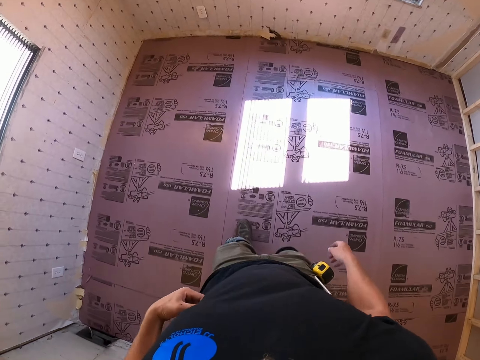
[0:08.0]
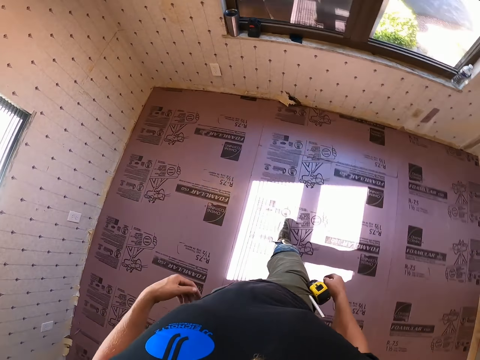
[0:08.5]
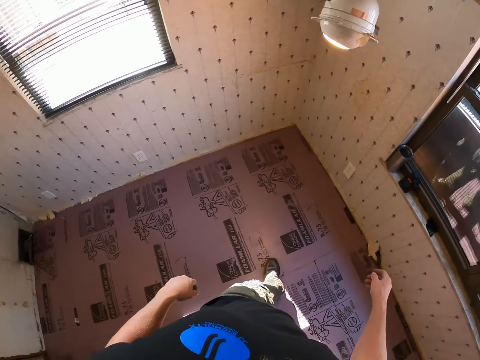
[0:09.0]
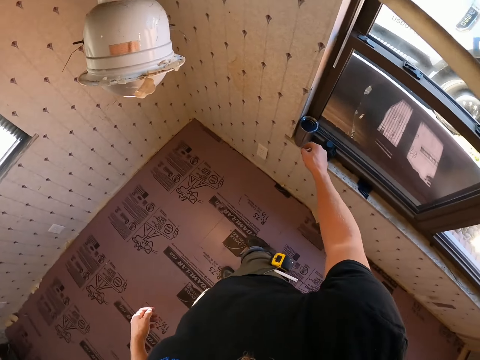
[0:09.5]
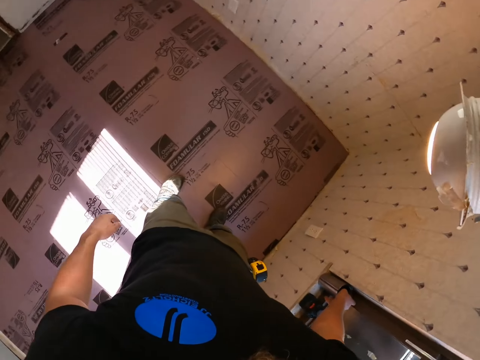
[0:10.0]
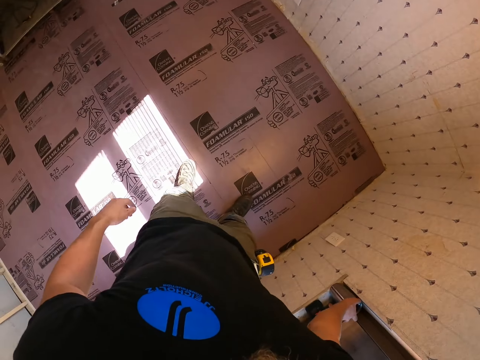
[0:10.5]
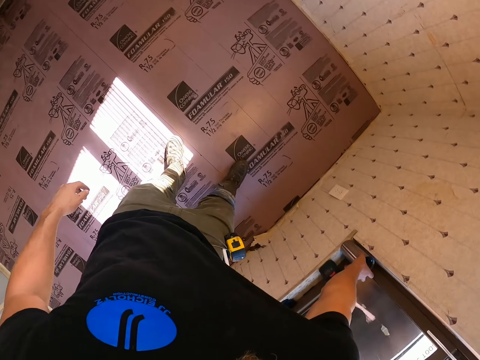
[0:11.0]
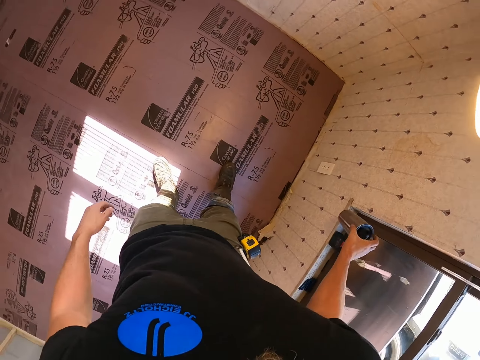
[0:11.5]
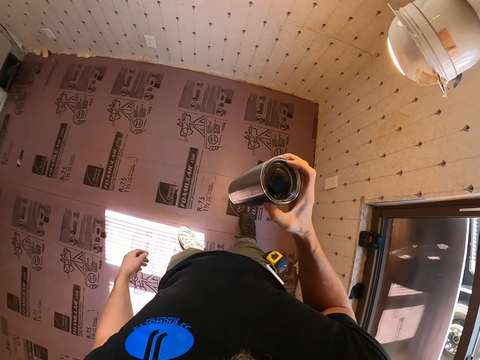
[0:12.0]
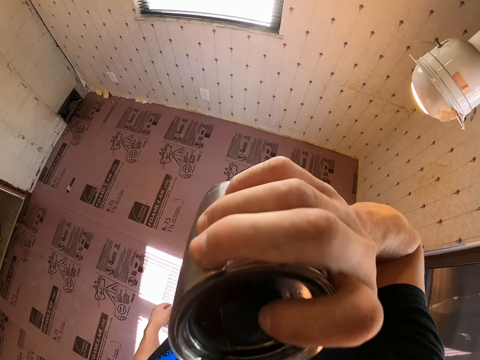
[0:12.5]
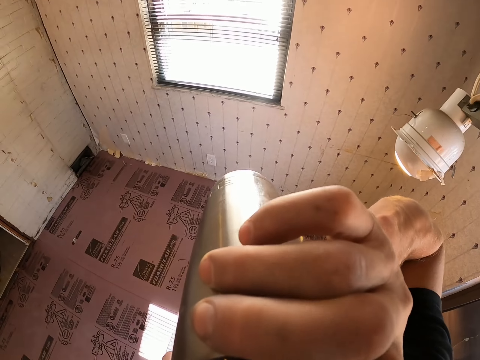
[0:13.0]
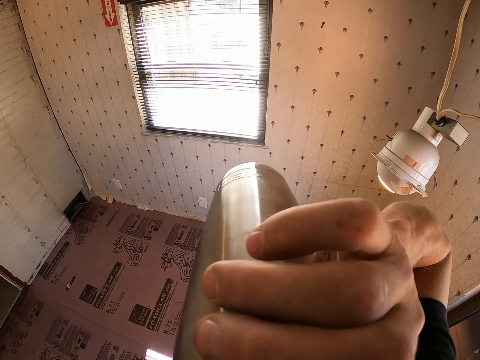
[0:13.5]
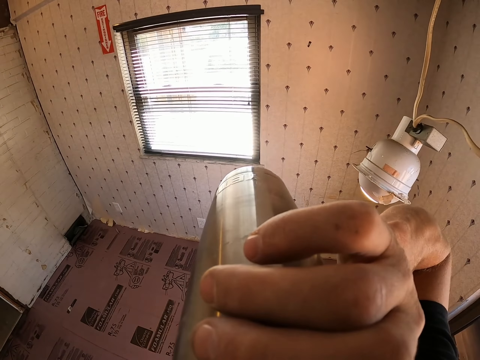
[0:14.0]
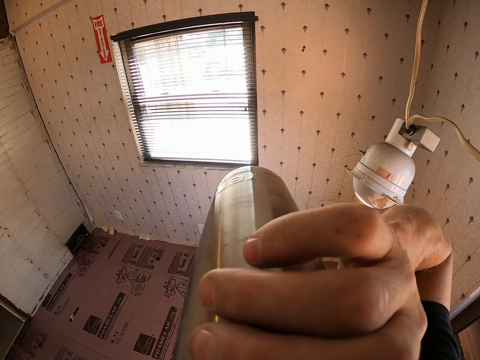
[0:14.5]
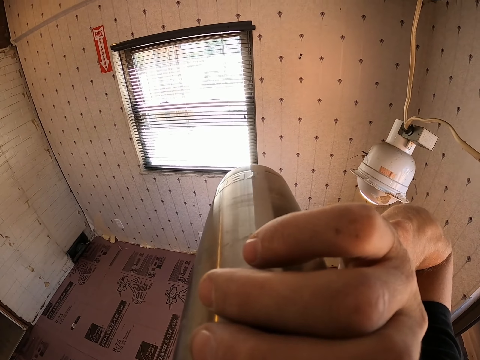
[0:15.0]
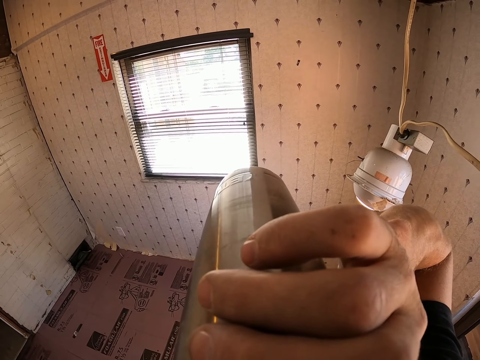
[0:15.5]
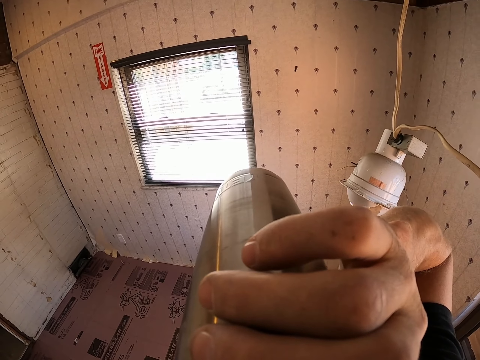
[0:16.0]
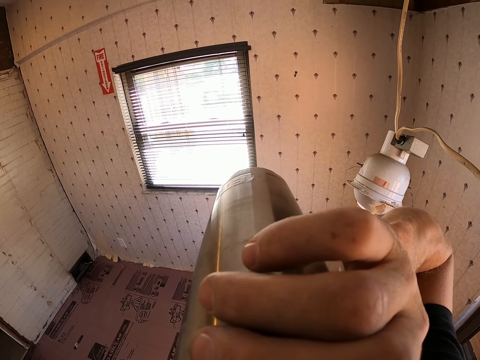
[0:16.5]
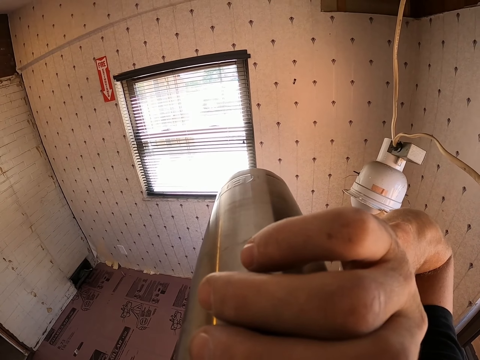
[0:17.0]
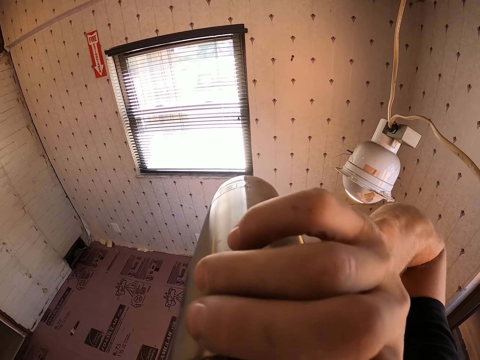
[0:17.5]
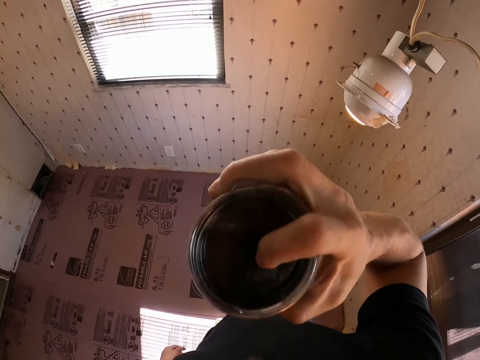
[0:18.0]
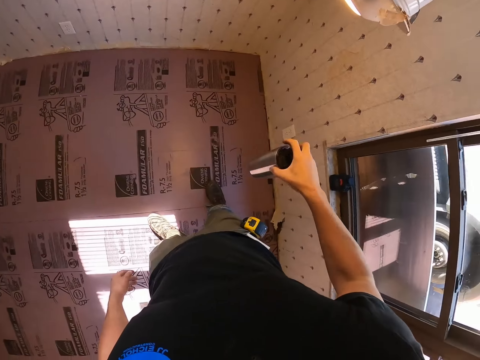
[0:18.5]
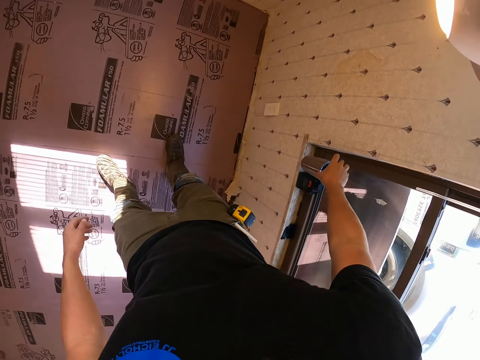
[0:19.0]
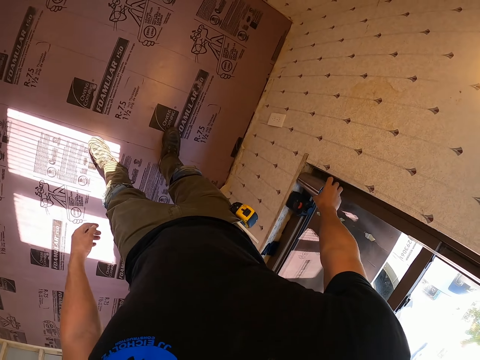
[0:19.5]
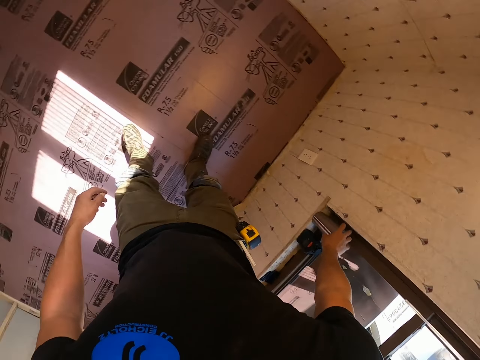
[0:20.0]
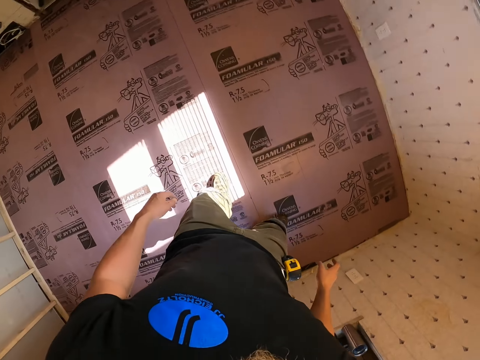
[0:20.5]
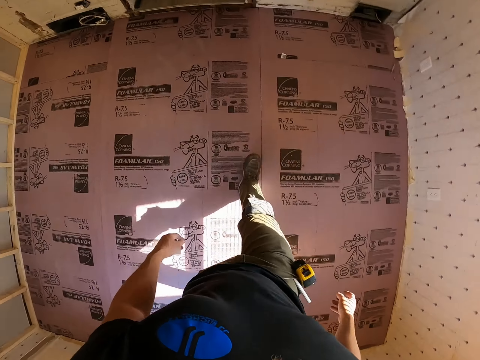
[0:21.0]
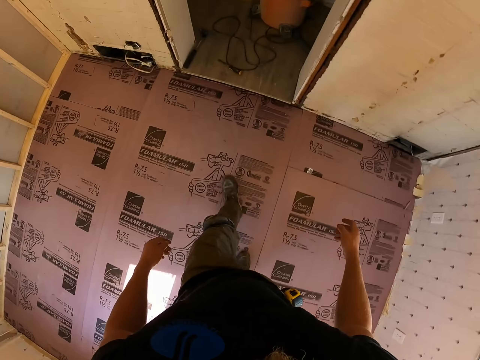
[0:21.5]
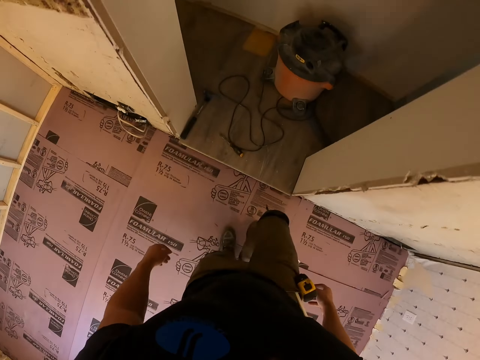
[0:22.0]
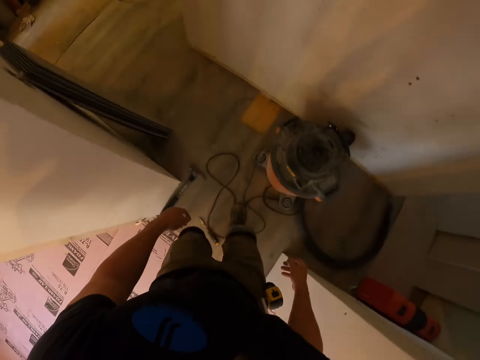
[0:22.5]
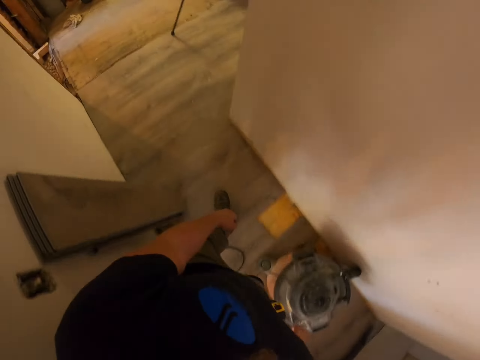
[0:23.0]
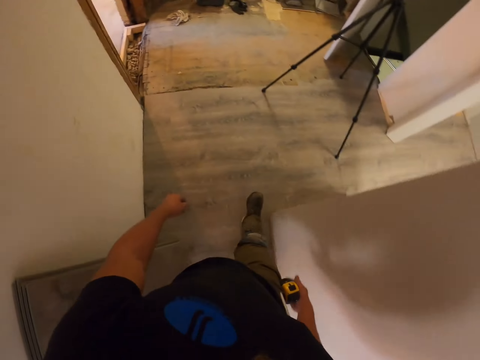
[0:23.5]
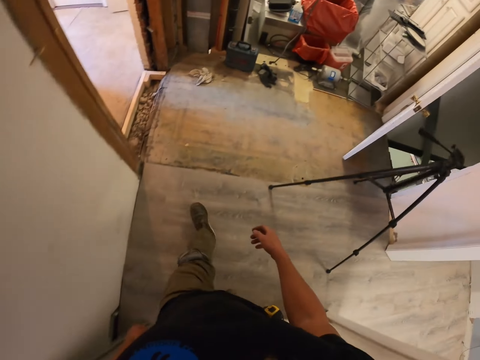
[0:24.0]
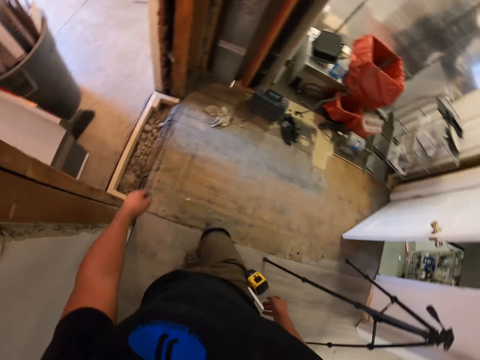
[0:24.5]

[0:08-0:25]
The camera wearer picks a coffee thermos or cup from the window. They hold the cup. They drink from the coffee thermos. They place the coffee thermos next to the window. They walk around the house.

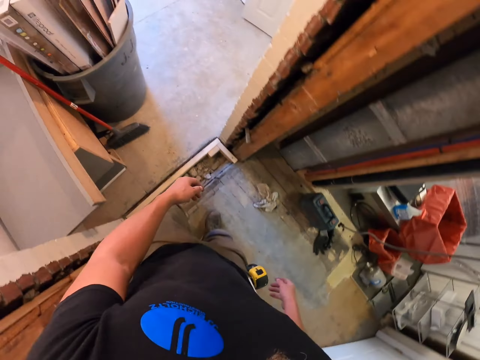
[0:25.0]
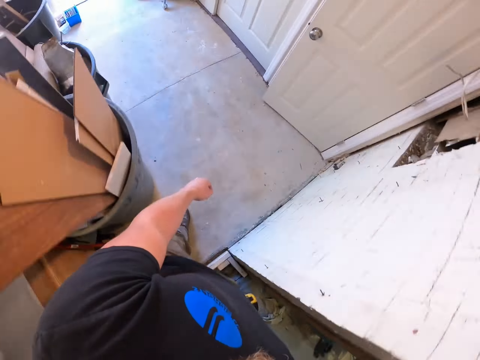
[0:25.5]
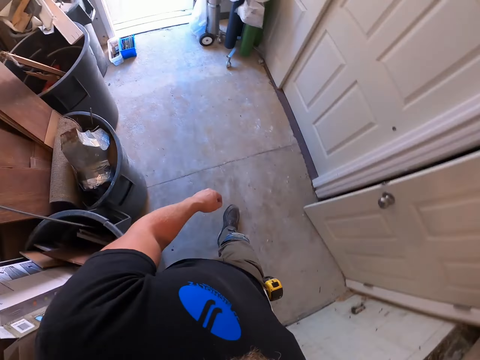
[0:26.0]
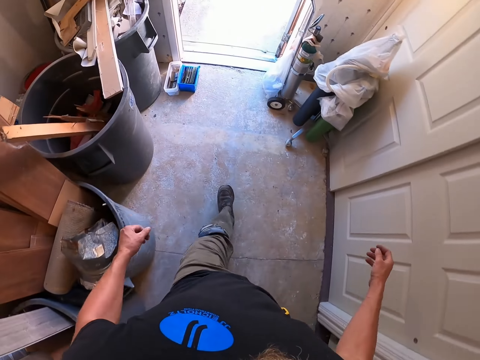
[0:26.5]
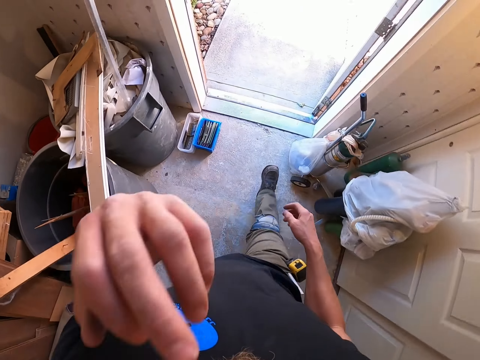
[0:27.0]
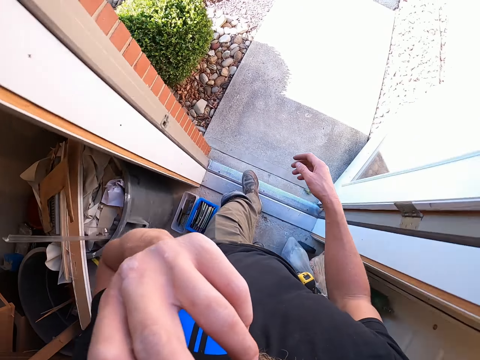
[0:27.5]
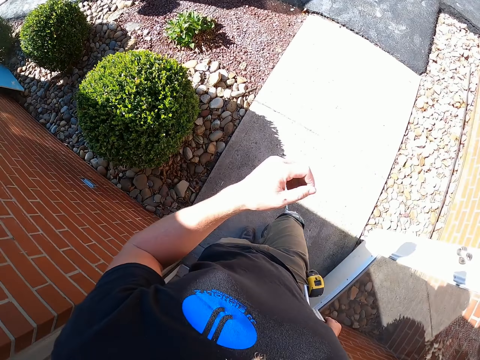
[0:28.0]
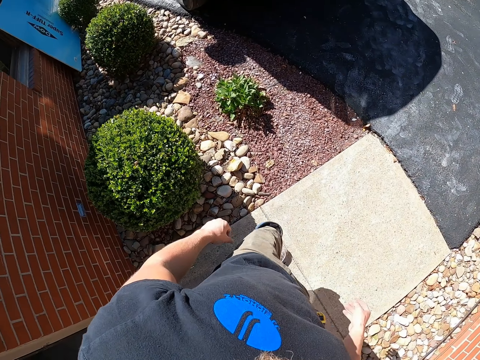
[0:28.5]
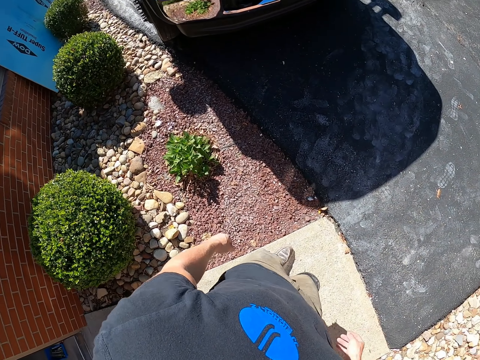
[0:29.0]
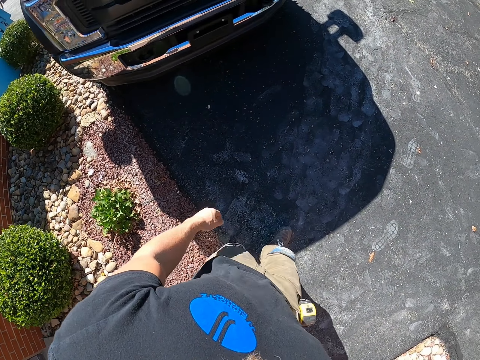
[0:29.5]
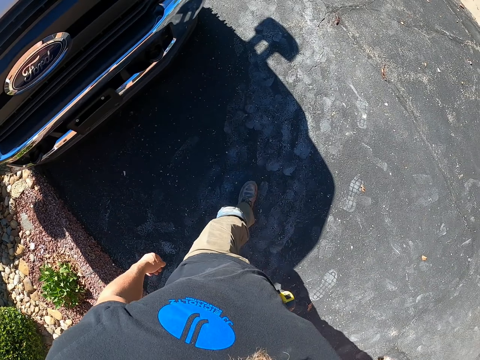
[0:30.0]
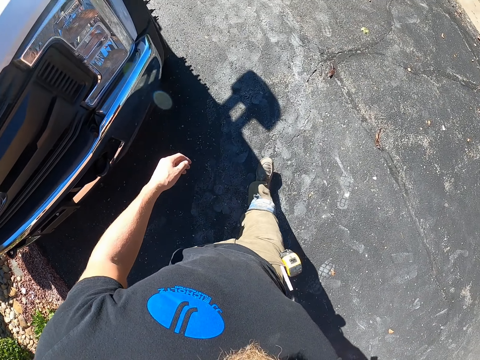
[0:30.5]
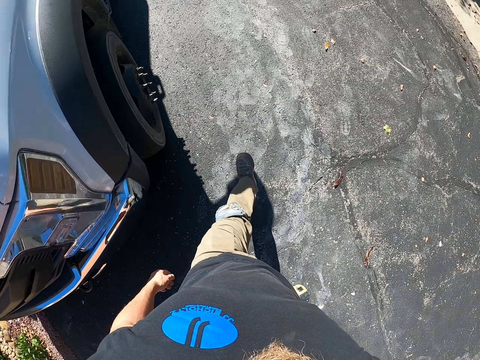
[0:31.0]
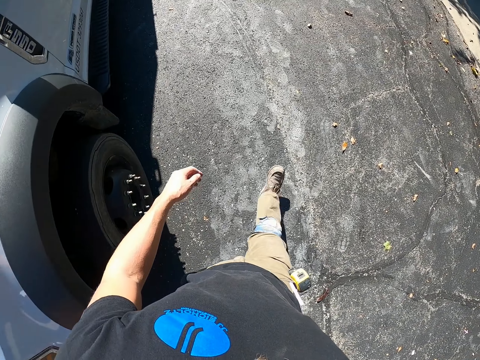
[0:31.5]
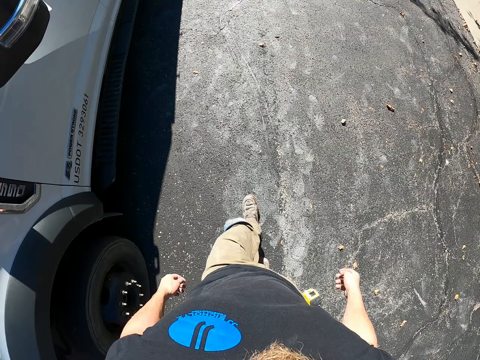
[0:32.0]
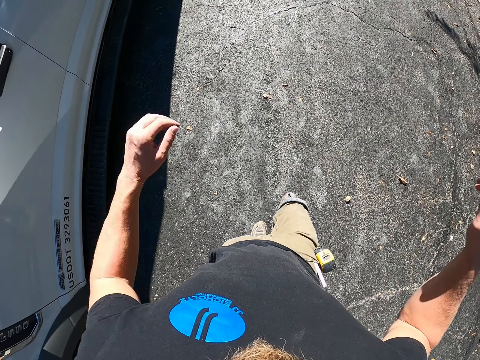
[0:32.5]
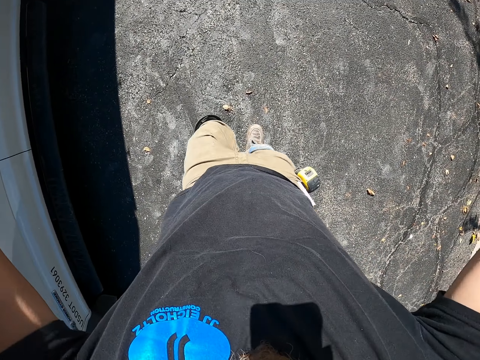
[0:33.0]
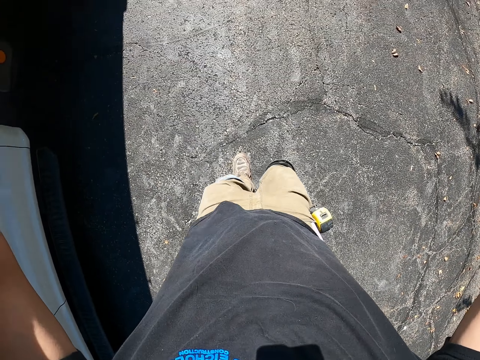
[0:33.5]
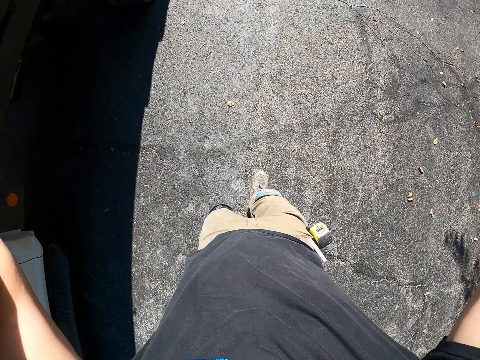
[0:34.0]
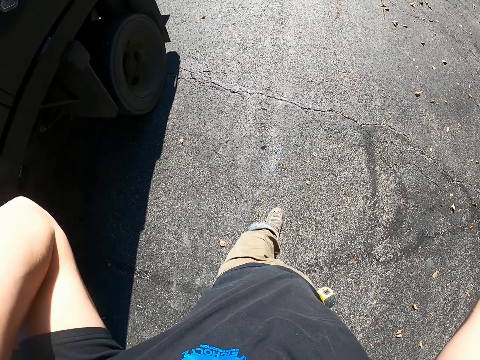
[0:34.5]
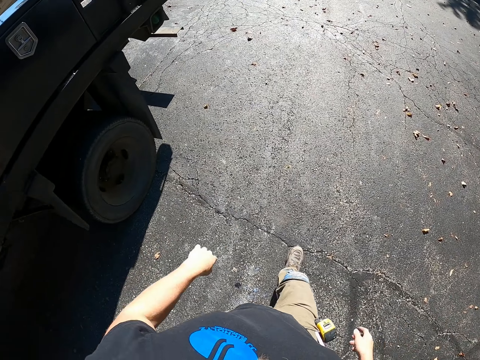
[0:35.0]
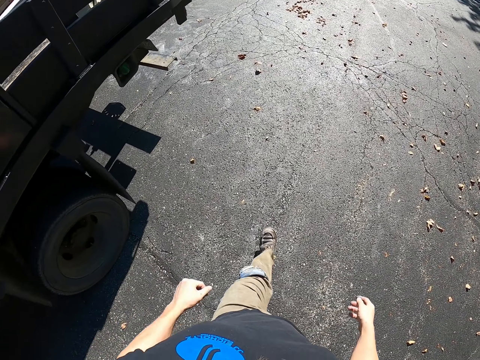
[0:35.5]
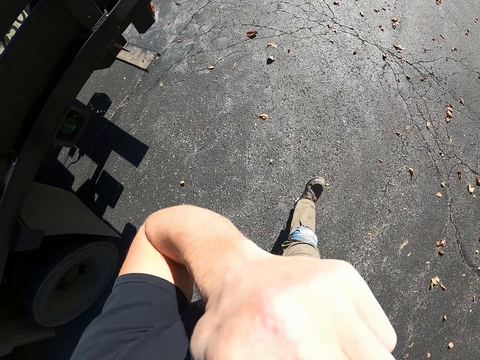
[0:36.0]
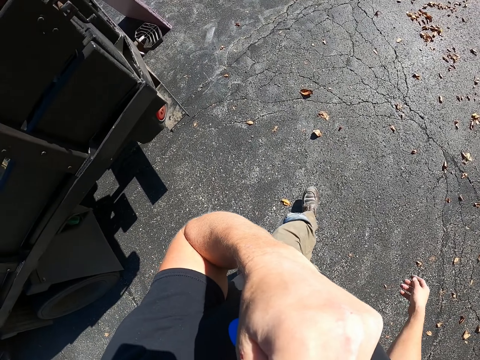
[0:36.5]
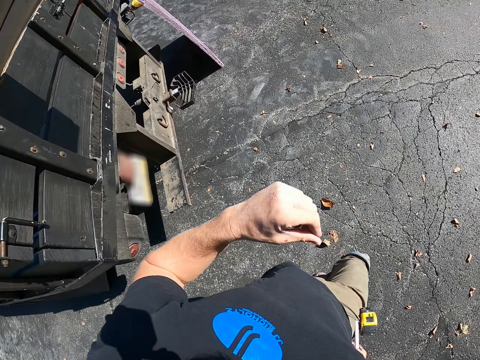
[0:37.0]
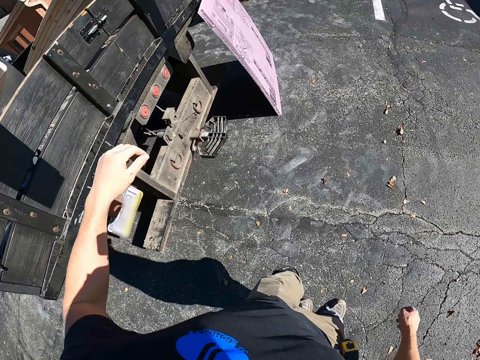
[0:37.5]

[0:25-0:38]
The camera wearer lifts the hand. He walks out of the house. He walks toward the pickup vehicle. He lifts the hands. He adjusts the camera. He lifts the left hand. He touches his face.
